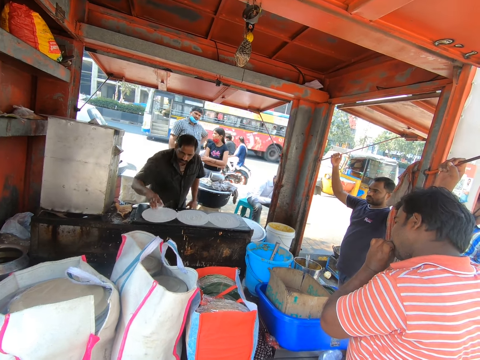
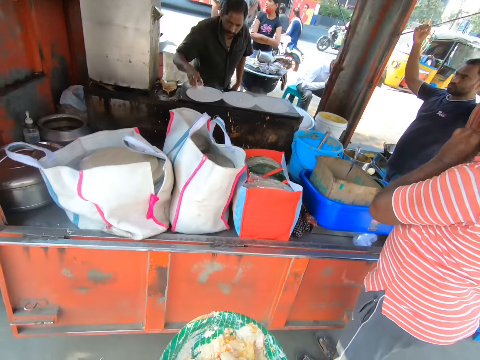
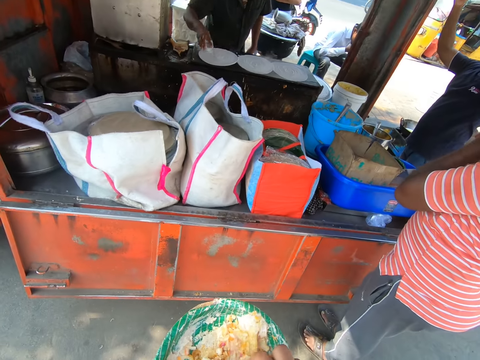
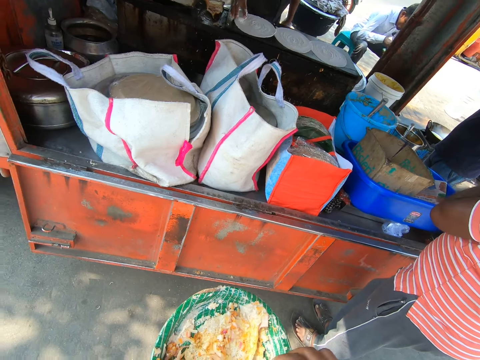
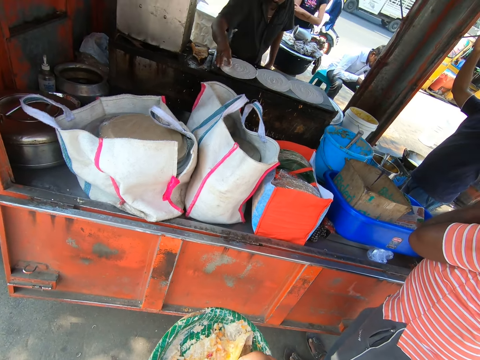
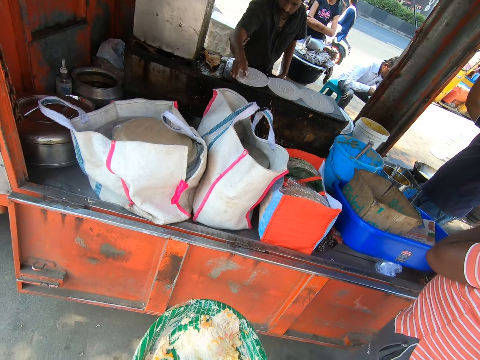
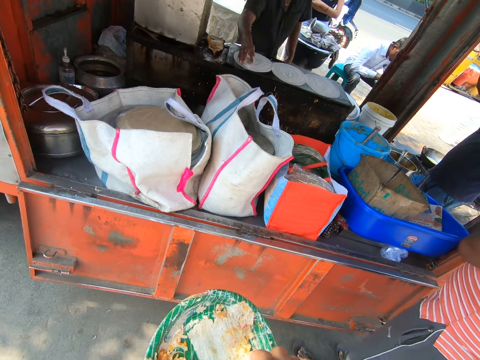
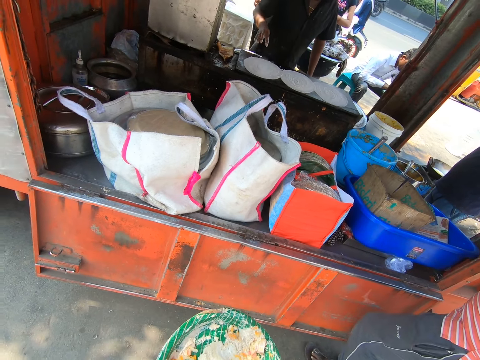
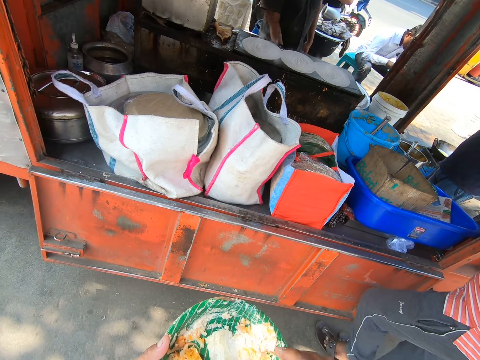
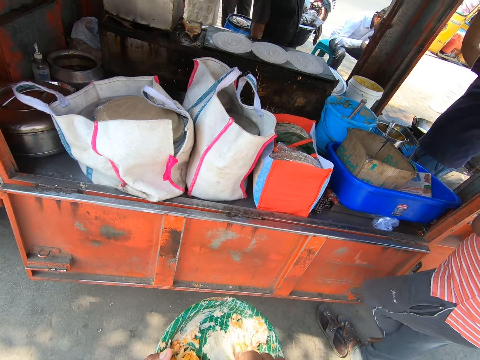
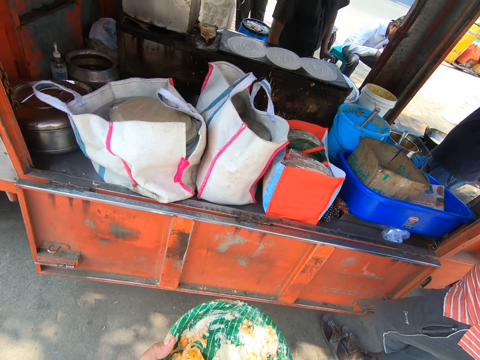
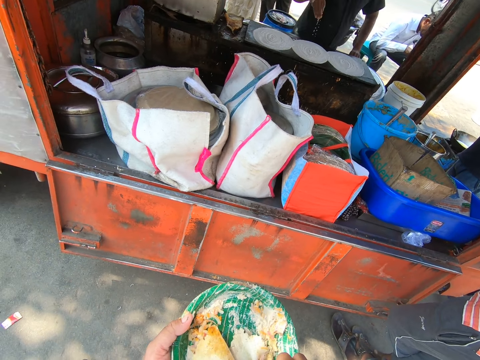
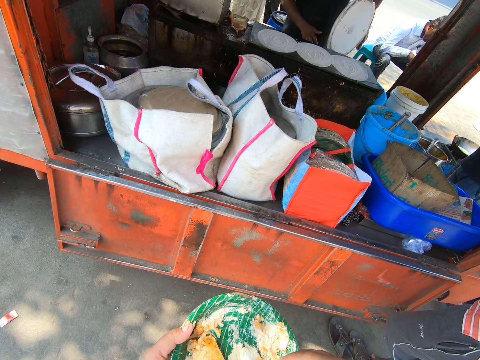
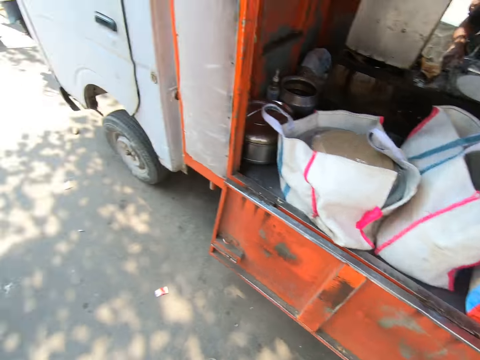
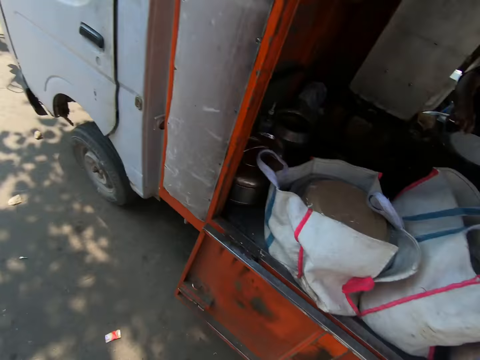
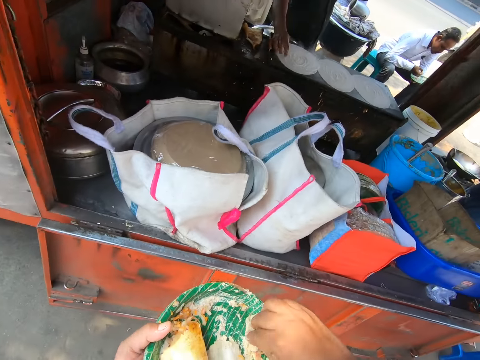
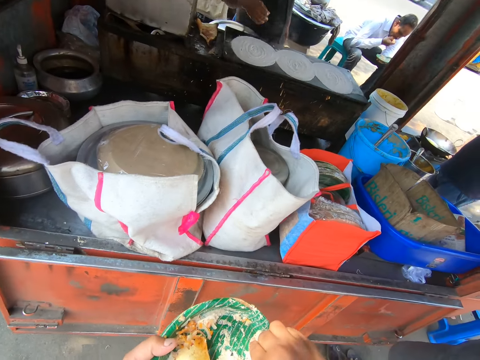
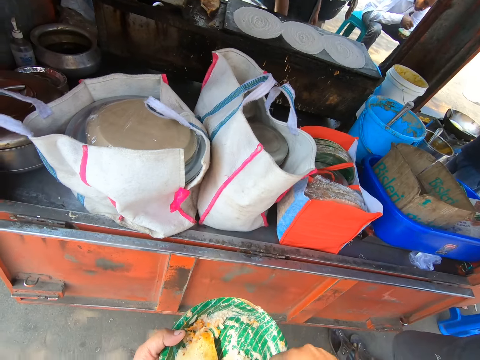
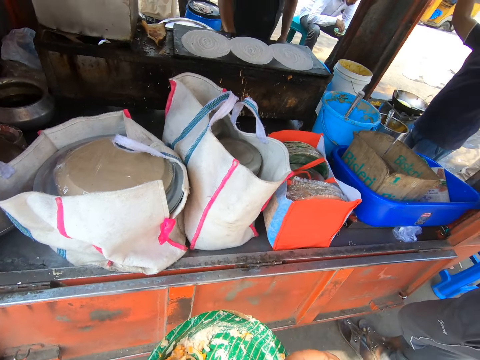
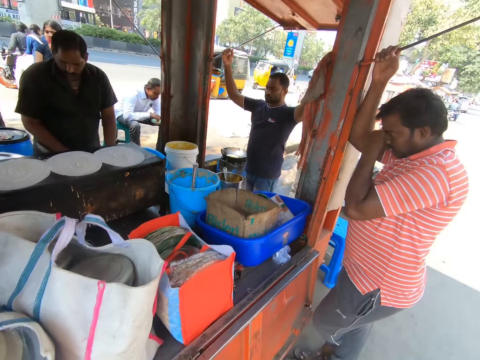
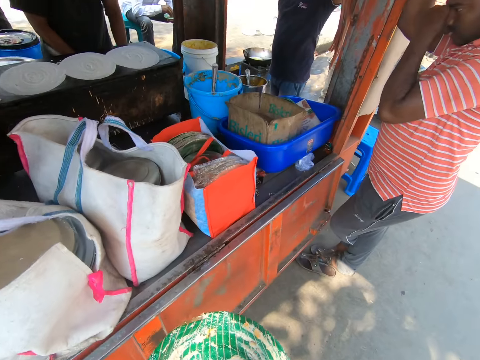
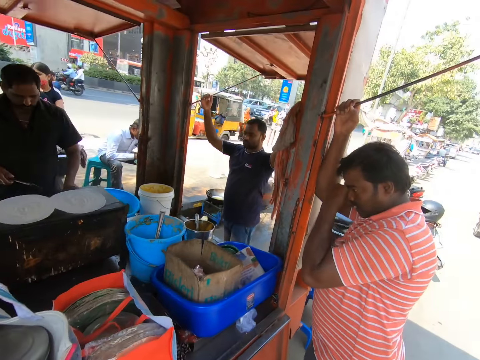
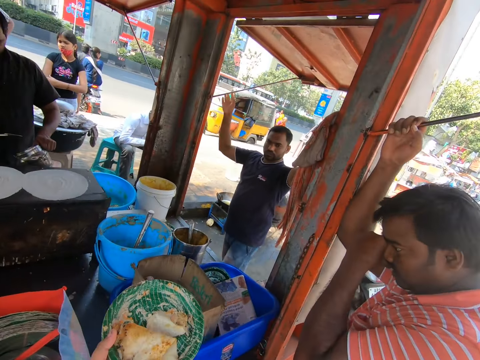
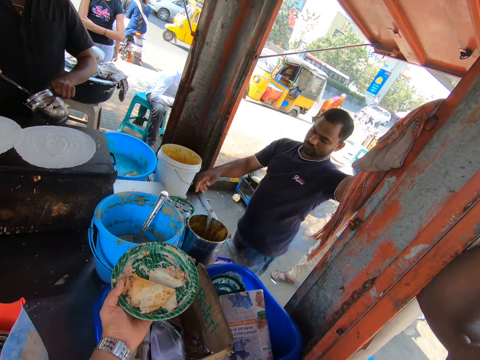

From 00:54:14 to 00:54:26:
The camera wearer pokes the food. A man picks up a tray from a bucket with his left hand, holds the tray with both hands, and places the tray in his hands on the table. The camera wearer looks around. The man touches the kulcha on the skillet with his right hand. The camera wearer scrapes kulcha from the plate in his left hand with his right hand. He pokes the food. He puts the kulcha in his right hand in his mouth. He moves at the food vending shack. He stretches the plate in his left hand towards another man.

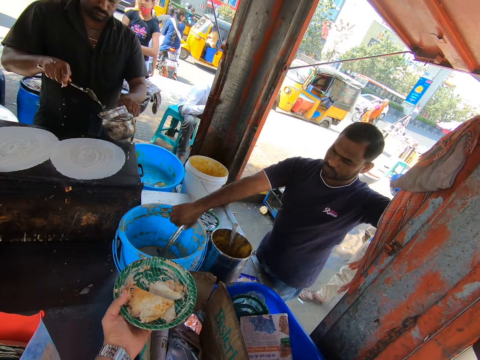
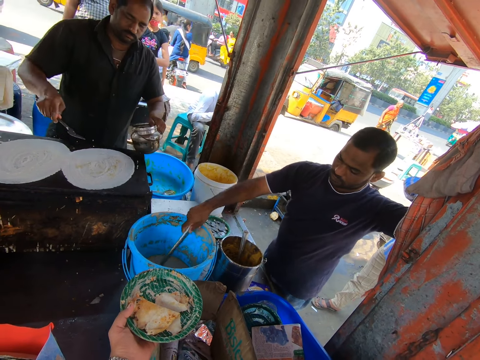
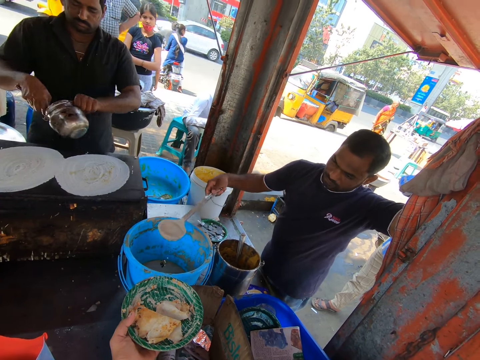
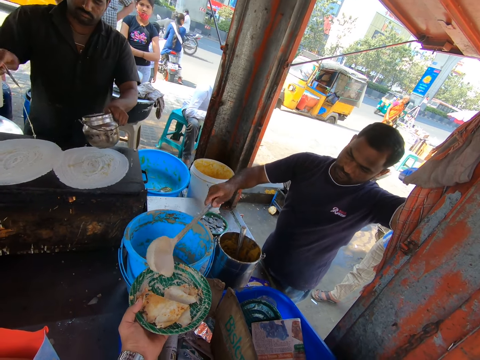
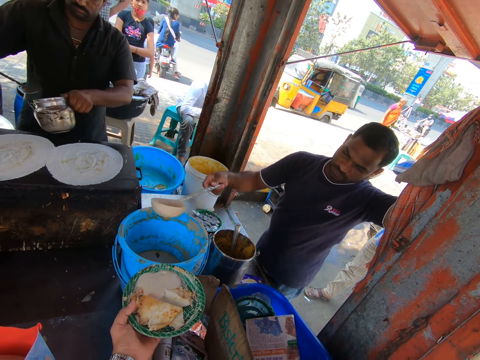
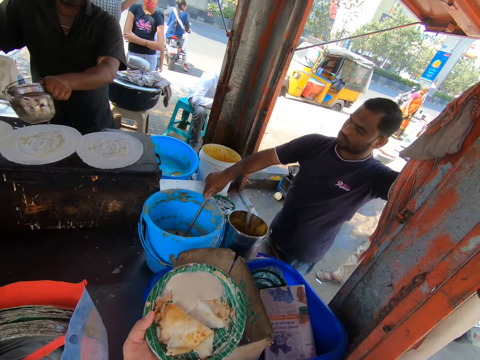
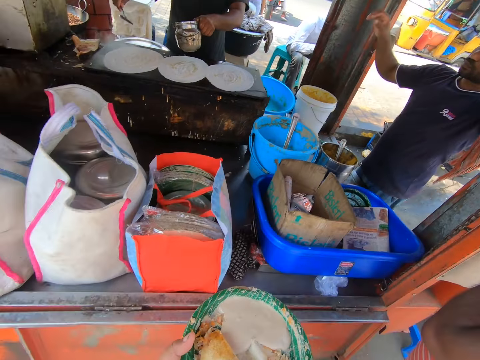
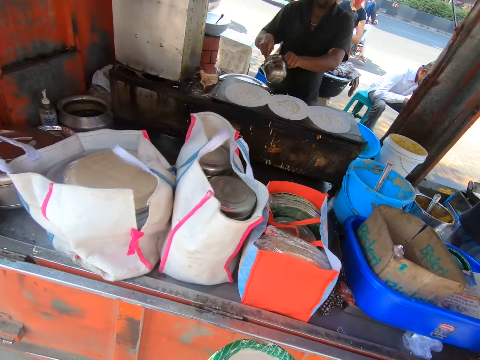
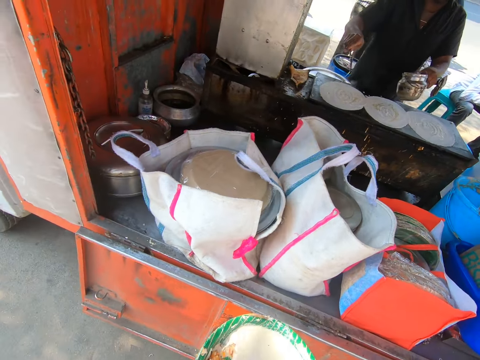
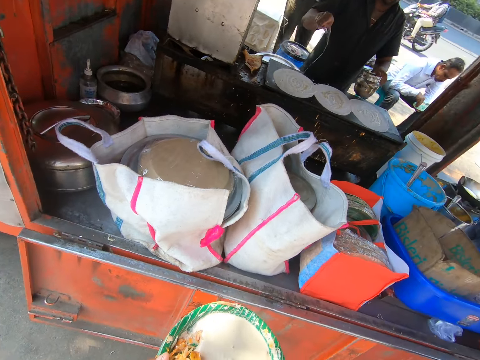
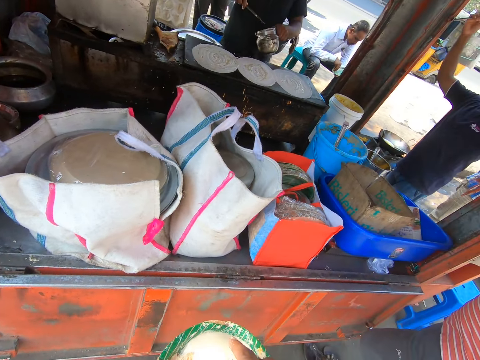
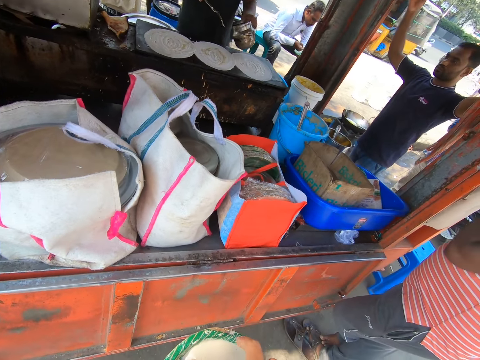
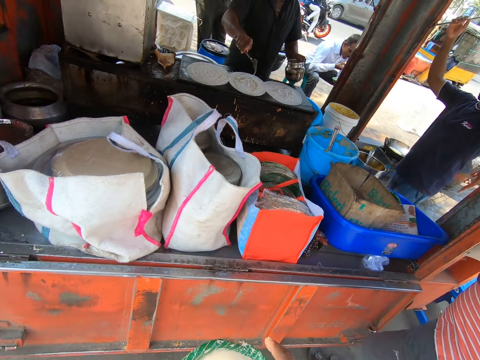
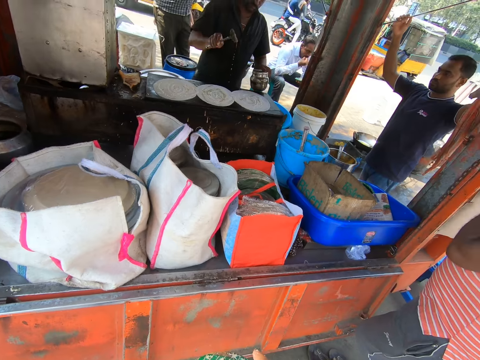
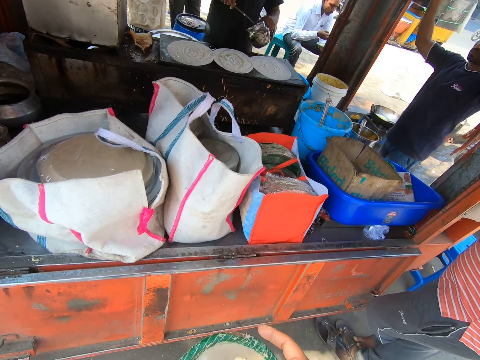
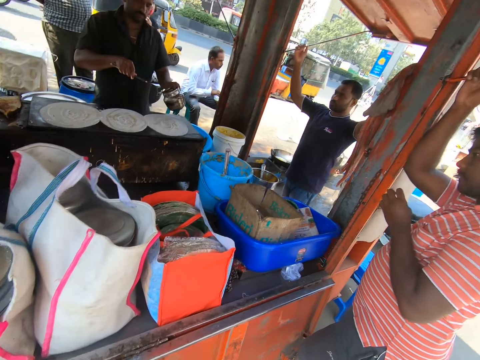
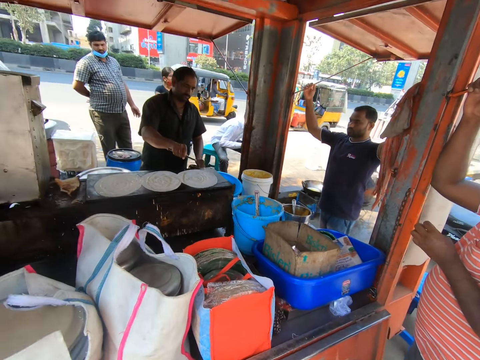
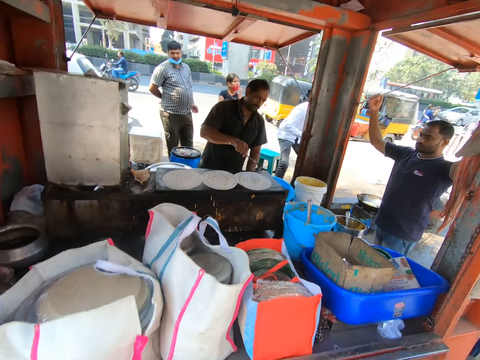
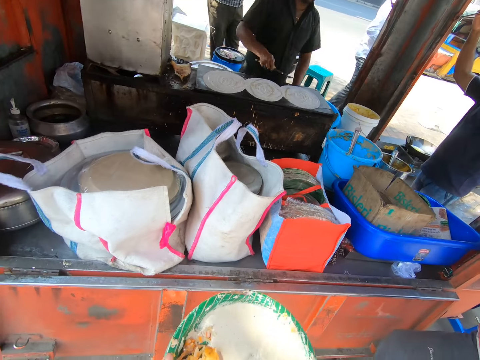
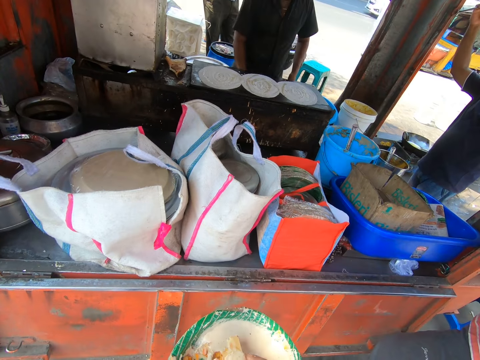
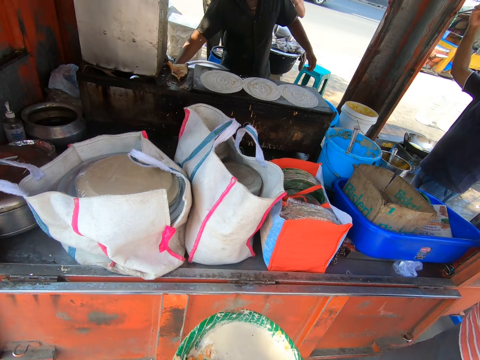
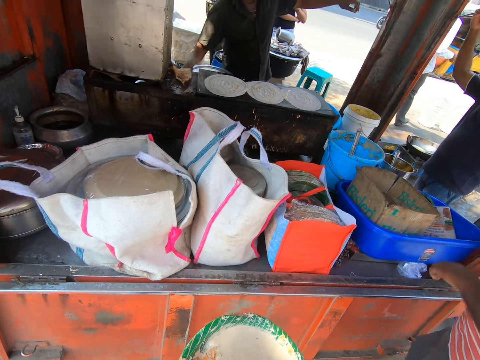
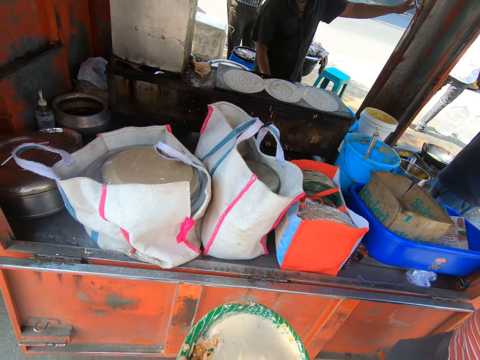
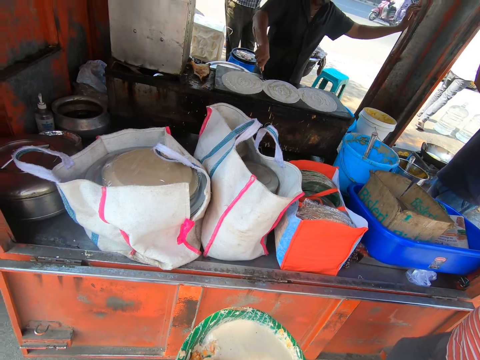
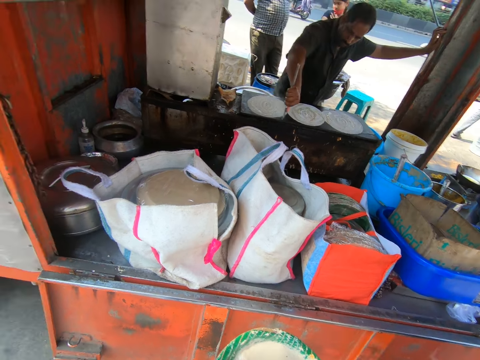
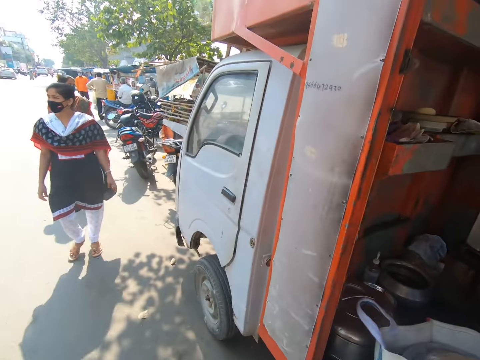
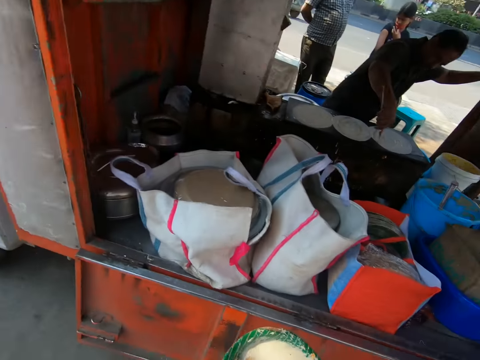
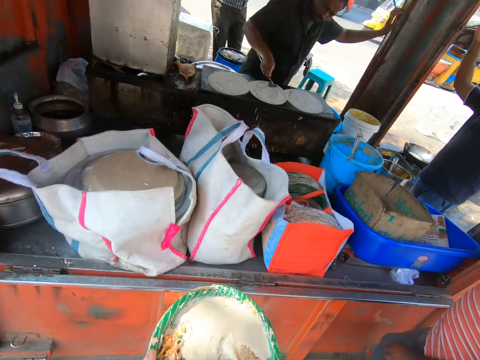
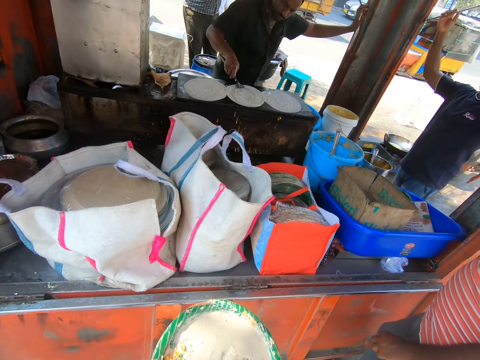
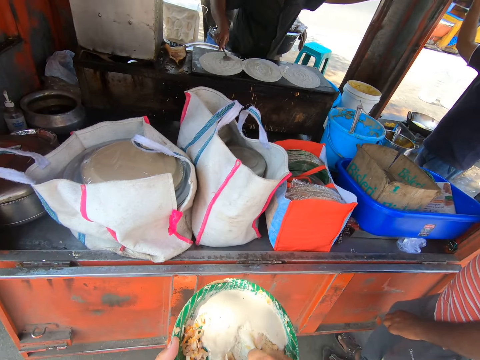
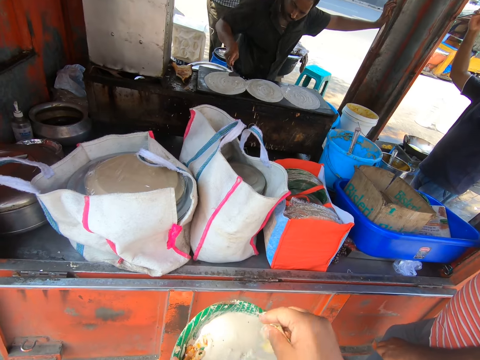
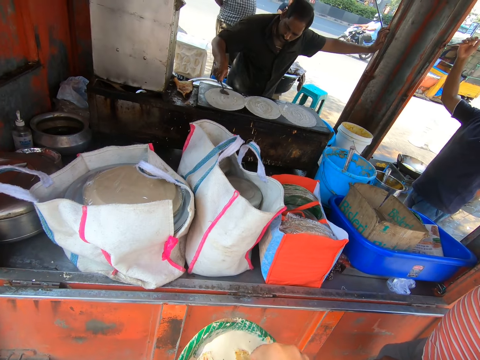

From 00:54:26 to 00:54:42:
A man holds the spoon in a bucket with his right hand. Another man scoops egg white from a cup in his left hand with a spoon in his right hand and spreads the egg white on the spoon in his right hand on a kulcha on the skillet. The first man picks up the serving spoon and scoops sauce from the bucket with the spoon in his right hand. The other man scoops egg white from the cup in his left hand with the spoon in his right hand and spreads the egg white on the spoon in his right hand on the kulcha on the skillet. The first man pours the sauce in the spoon in his right hand on the plate in the left hand of the camera wearer. The other man scoops egg white from the cup in his left hand with the spoon in his right hand. The first man drops the spoon in his right hand in the bucket. The camera wearer moves at the vending shack. The other man spreads the egg white on the spoon in his right hand on the kulcha on the skillet, scoops egg white from the cup in his left hand with the spoon in his right hand, and spreads the egg white on the spoon in his right hand on the kulcha on the skillet. The camera wearer scoops sauce from the plate in his left hand with the kulcha in his right hand. The other man scoops egg white from the cup in his left hand with the spoon in his right hand. The camera wearer pokes the food. The other man spreads the egg white on the spoon in his right hand on the kulcha on the skillet and scoops egg white from the cup in his left hand with the spoon in his right hand. The camera wearer puts the kulcha in his right hand in his mouth. The other man spreads the egg white on the spoon in his right hand on the kulcha on the skillet. The camera wearer looks around. The other man drops the cup in his left hand on a table and drops the spoon in his right hand on the table. The camera wearer pokes the food and scoops sauce from the plate in his left hand with the kulcha in his right hand. The other man places his left hand on a column of the stall, picks up the spoon from the table with his right hand, and smoothens the kulcha on the skillet with the spoon in his right hand. The camera wearer looks around. He pokes the food.
